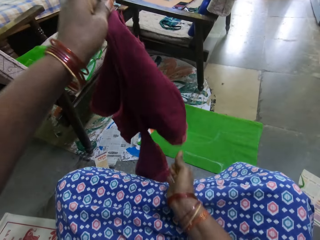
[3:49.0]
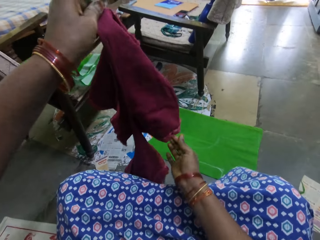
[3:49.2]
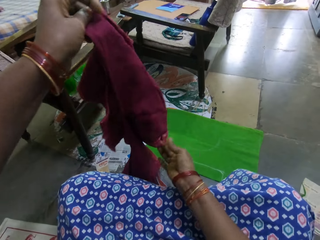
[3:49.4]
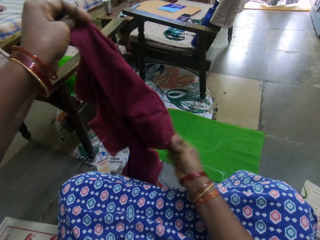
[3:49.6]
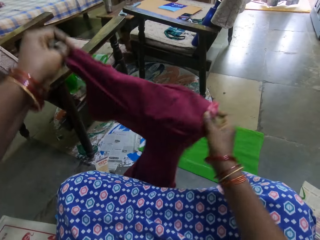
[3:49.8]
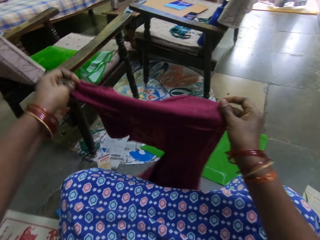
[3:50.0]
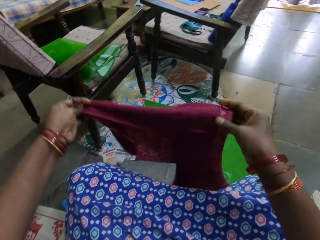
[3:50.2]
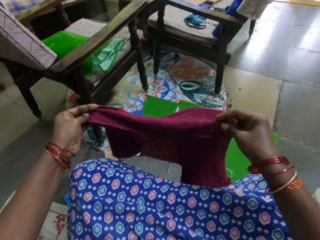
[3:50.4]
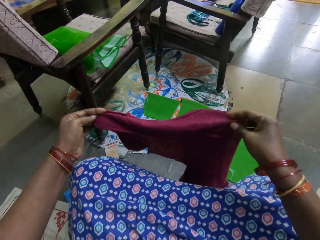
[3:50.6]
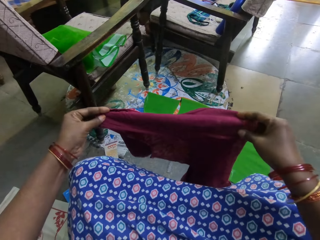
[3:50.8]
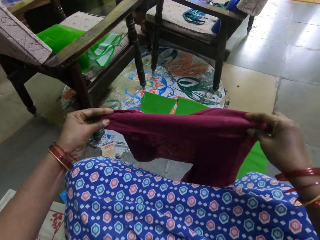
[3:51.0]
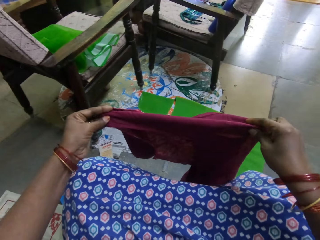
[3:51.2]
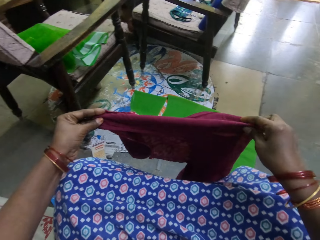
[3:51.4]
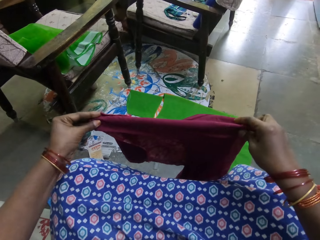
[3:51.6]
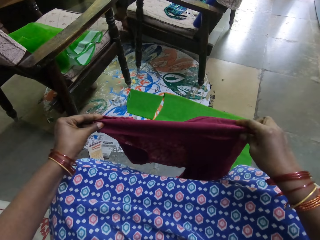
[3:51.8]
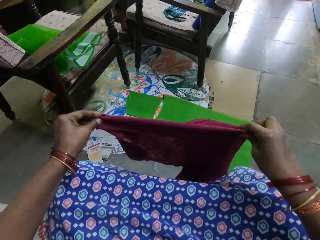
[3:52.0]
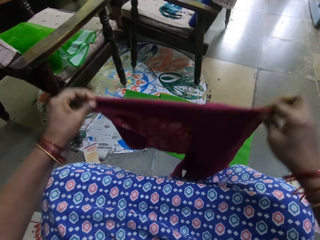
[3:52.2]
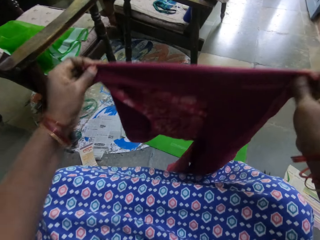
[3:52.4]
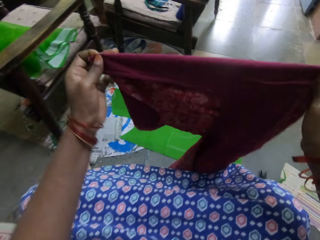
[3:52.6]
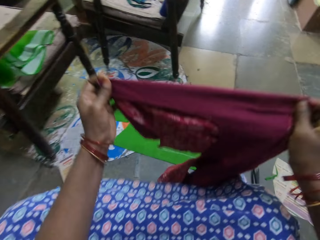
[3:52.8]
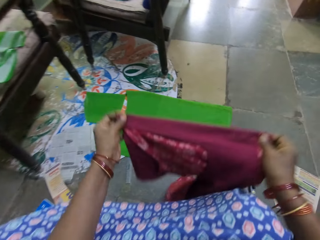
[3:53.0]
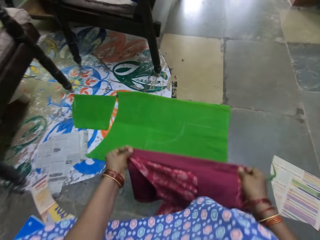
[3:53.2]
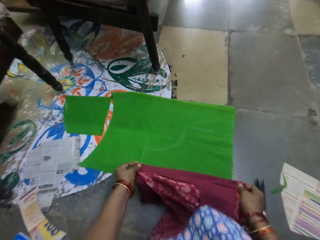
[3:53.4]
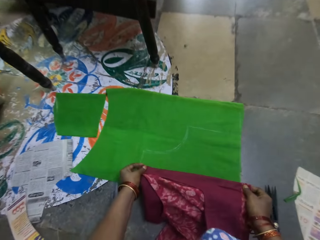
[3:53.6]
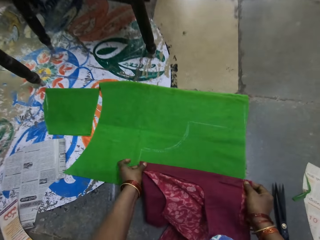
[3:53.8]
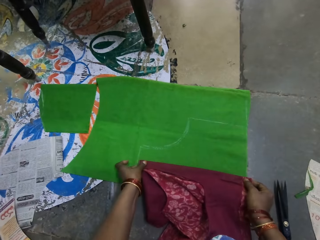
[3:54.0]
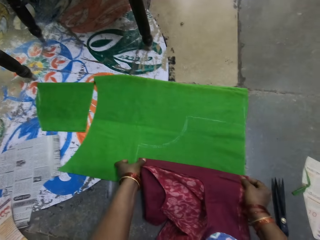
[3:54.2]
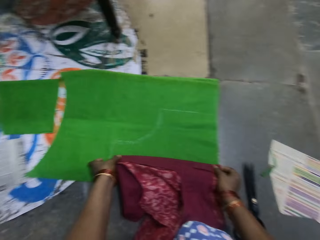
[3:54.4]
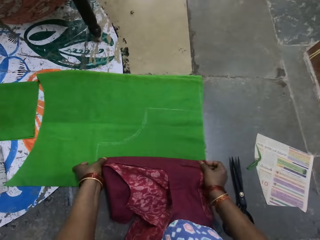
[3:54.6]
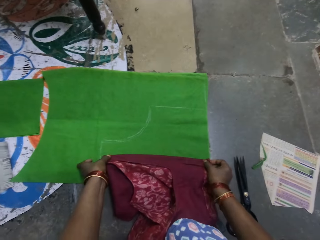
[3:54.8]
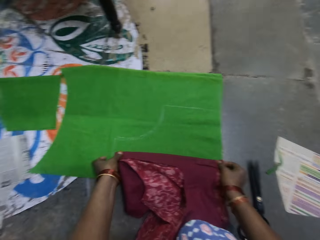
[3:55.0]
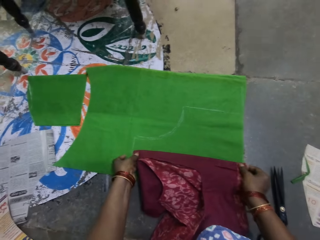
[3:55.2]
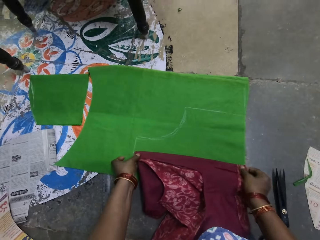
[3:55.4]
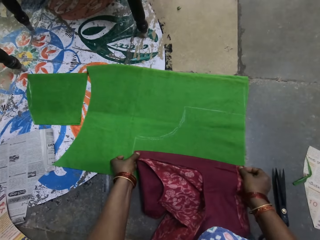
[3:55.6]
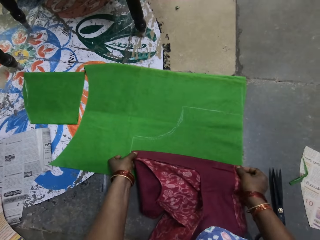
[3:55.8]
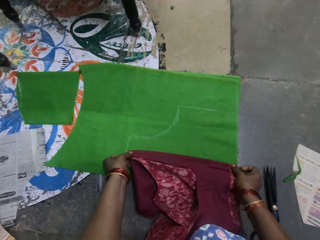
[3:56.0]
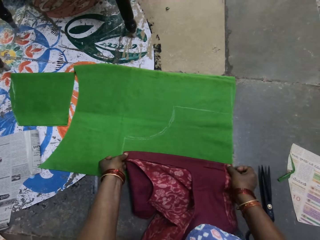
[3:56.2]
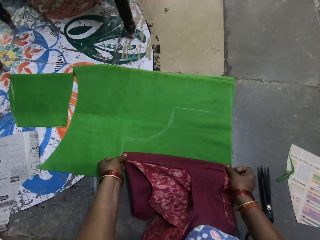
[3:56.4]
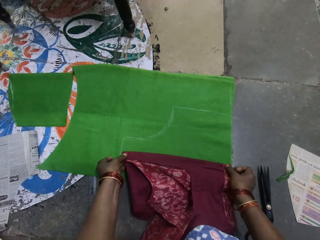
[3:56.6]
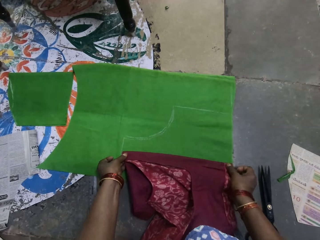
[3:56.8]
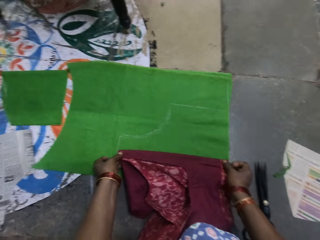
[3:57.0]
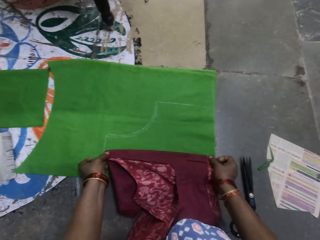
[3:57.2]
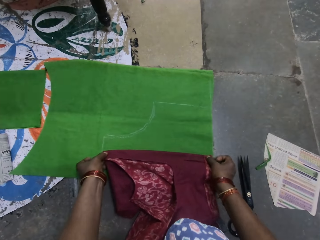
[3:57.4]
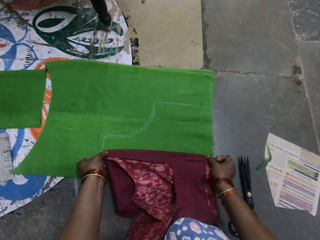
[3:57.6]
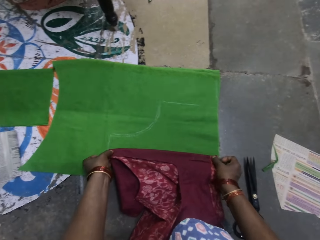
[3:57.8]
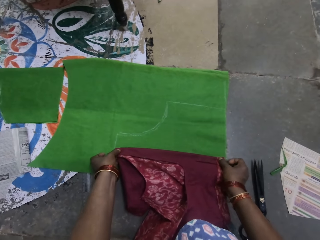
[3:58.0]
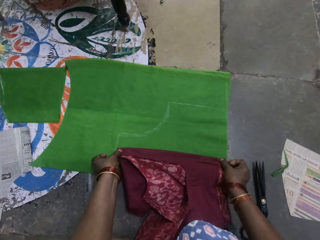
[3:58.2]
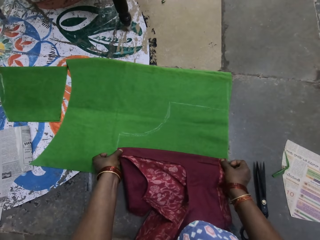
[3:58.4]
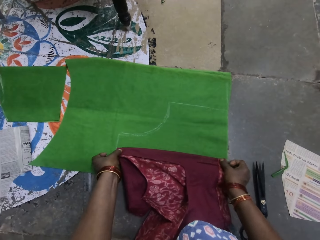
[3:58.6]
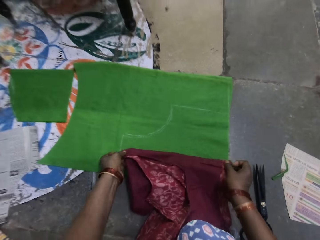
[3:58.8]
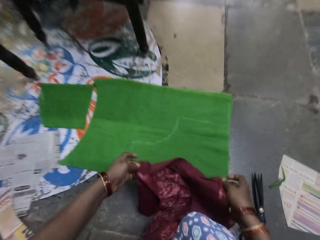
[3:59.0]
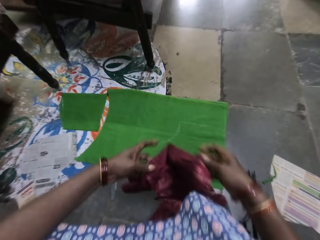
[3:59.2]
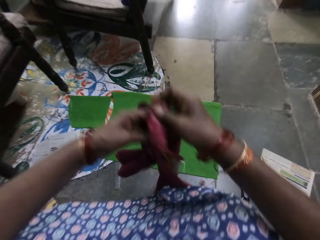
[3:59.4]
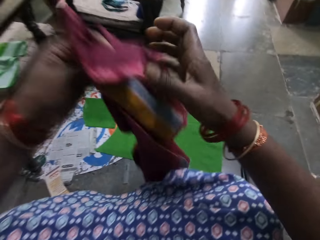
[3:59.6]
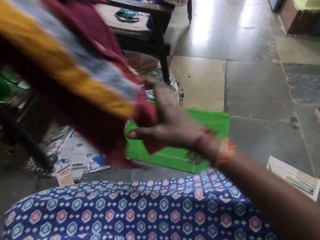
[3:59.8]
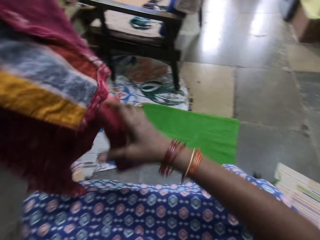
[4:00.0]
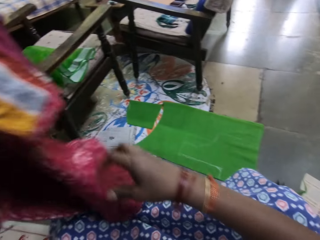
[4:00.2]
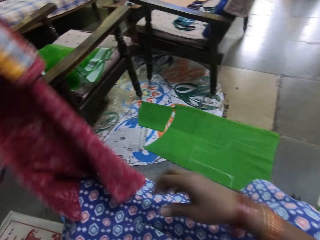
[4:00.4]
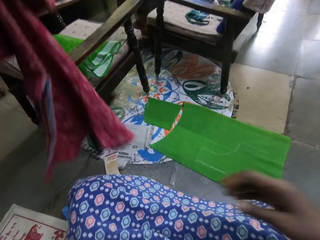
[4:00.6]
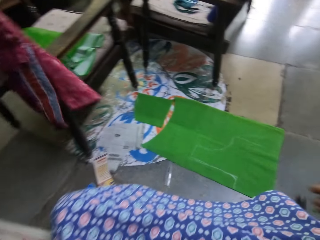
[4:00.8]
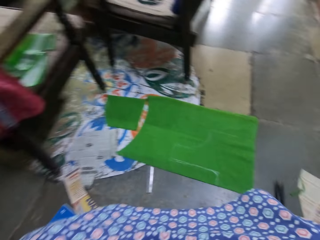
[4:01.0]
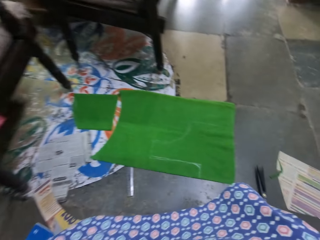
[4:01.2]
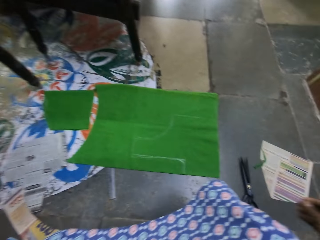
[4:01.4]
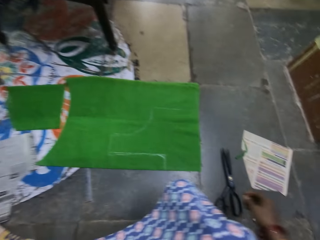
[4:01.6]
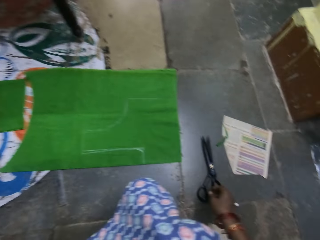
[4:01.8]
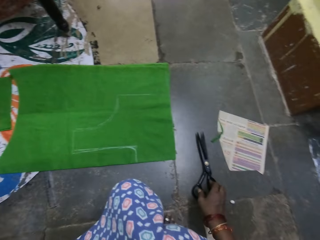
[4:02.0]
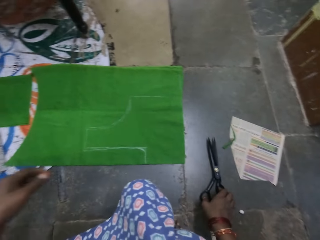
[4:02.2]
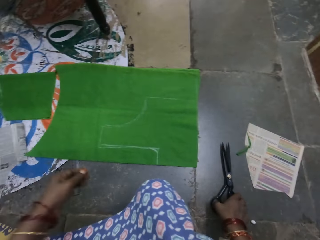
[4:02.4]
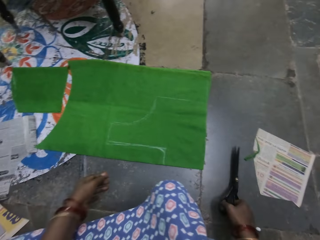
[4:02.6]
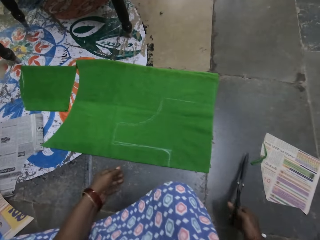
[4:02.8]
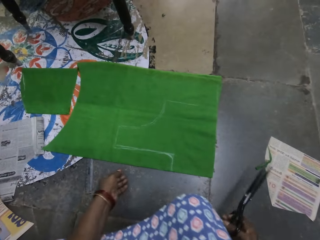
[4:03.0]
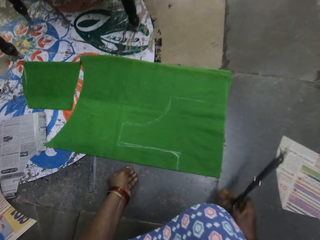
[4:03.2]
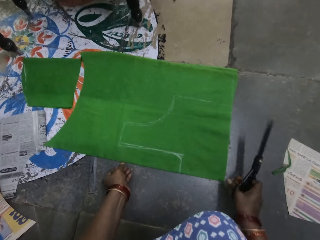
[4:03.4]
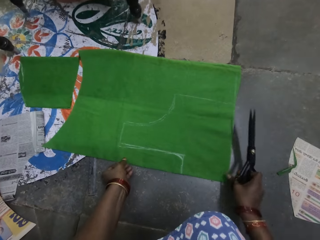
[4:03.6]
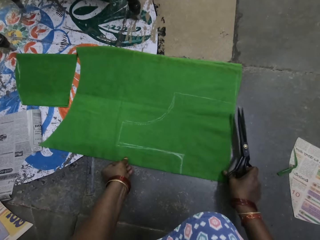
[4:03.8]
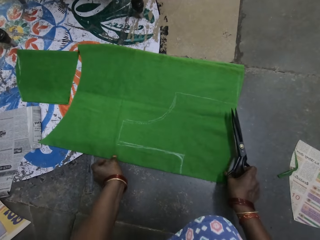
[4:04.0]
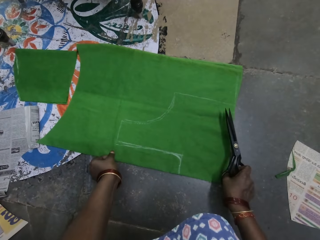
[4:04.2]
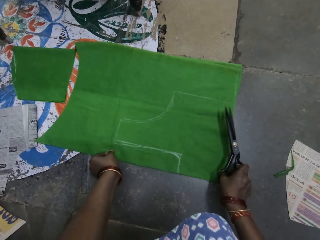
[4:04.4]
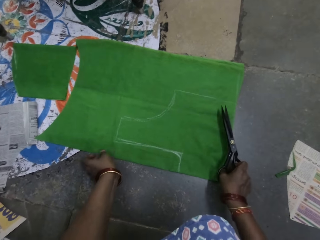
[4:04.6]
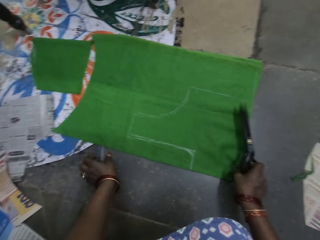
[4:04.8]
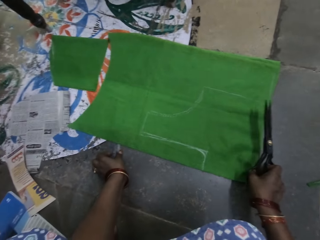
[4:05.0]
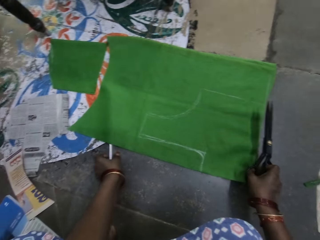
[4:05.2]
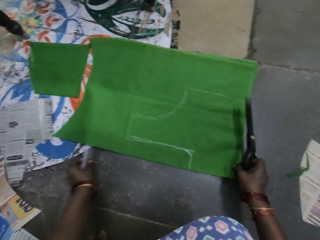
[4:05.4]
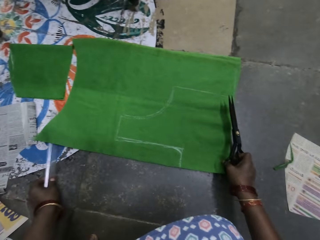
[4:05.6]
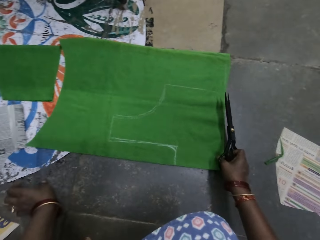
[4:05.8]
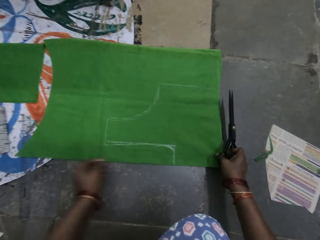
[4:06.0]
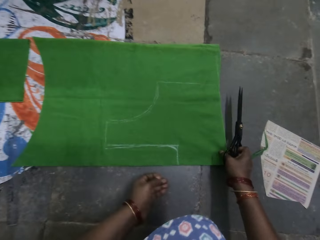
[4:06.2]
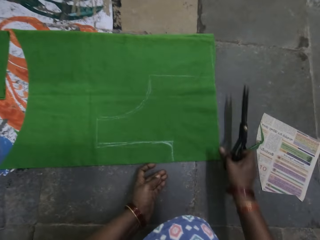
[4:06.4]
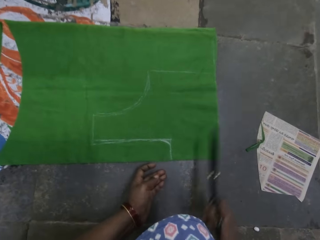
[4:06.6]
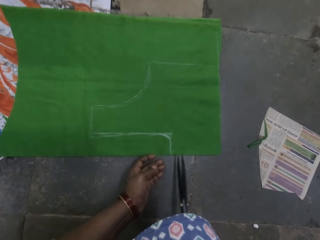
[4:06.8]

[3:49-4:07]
The camera wearer turns the cloth. They fold the cloth. They look at the cloth. They lower the cloth to the ground. They hold the cloth on the ground. They lift the cloth. They put the cloth on a chair. They pick up the scissors on the ground. They move the cloth on the ground. They move the ruler on the ground.

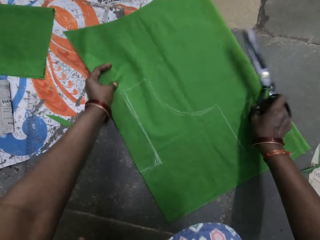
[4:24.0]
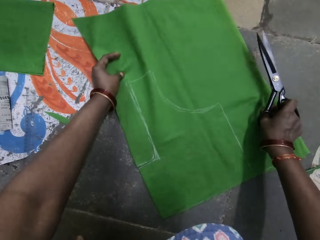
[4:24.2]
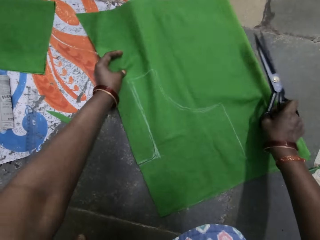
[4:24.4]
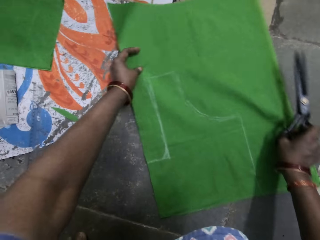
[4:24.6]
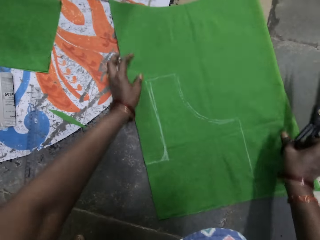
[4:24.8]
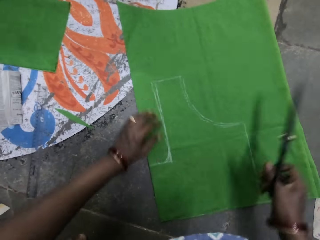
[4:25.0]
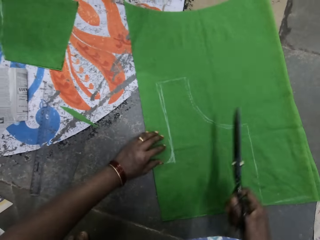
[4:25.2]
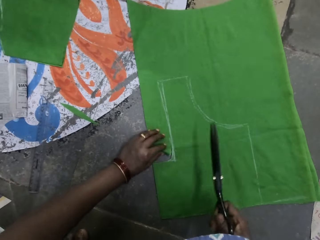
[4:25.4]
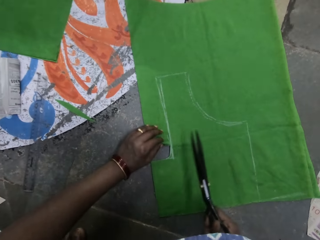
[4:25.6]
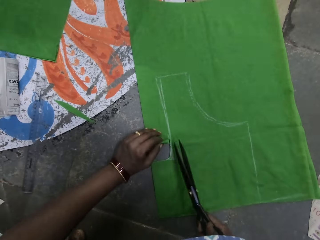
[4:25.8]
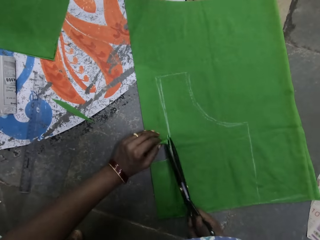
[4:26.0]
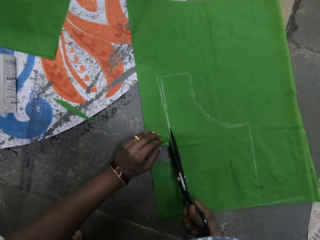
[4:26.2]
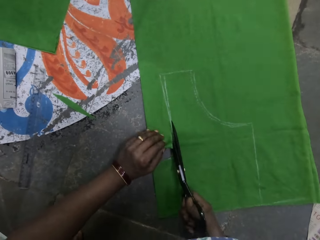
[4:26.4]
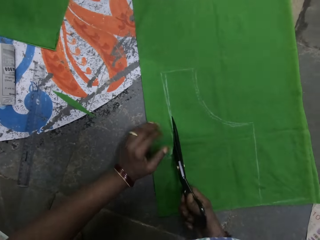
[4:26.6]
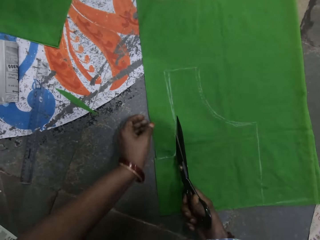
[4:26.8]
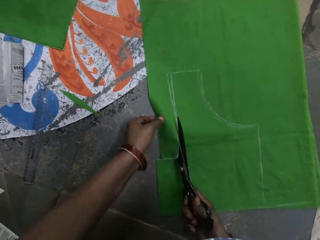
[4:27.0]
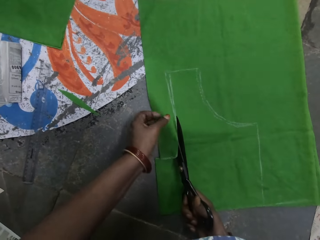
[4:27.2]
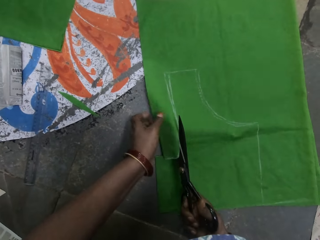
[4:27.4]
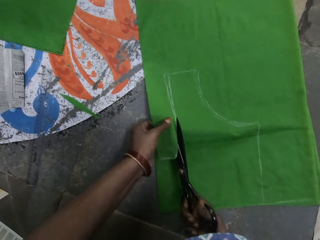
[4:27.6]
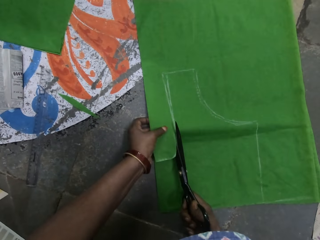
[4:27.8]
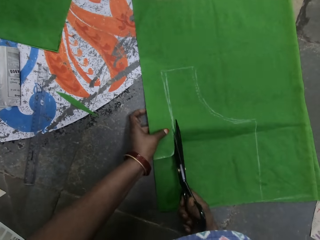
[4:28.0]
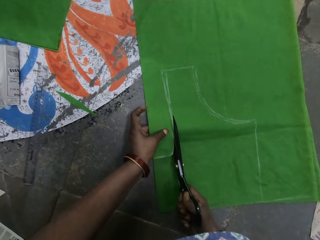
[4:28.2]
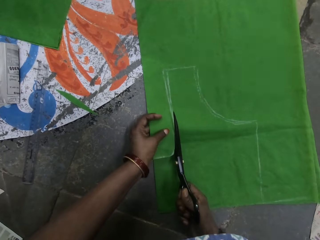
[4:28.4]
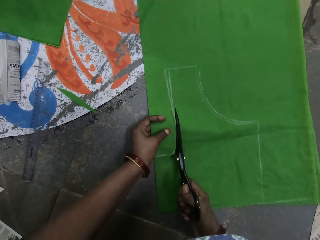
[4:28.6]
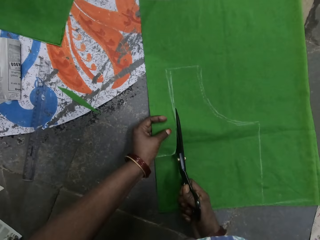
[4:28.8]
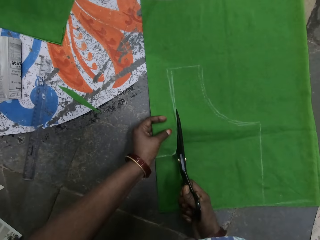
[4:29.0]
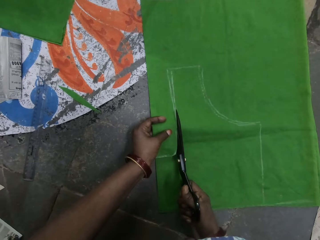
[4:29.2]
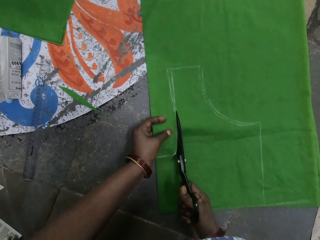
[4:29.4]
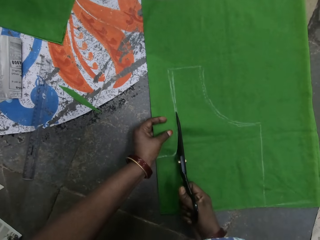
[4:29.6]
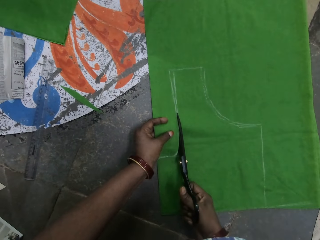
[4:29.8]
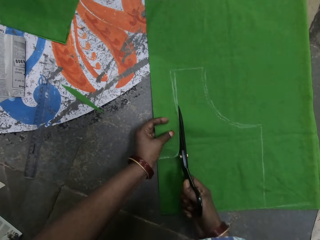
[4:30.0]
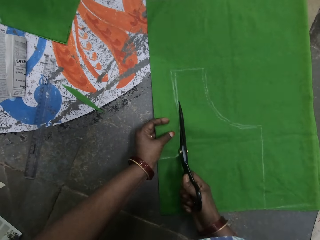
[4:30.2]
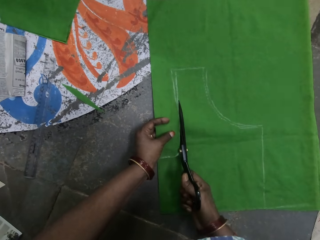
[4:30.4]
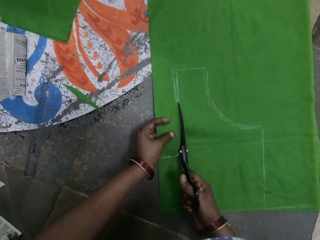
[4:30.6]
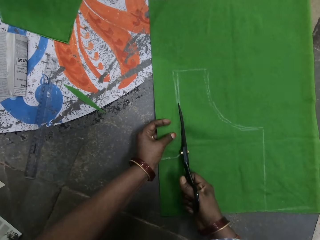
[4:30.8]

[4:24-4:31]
The camera wearer holds the cloth on the ground. They cut the cloth with scissors.
